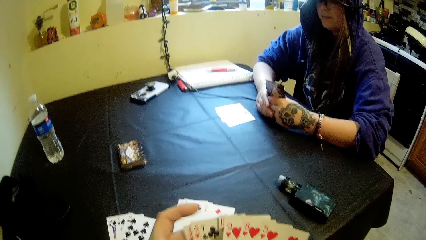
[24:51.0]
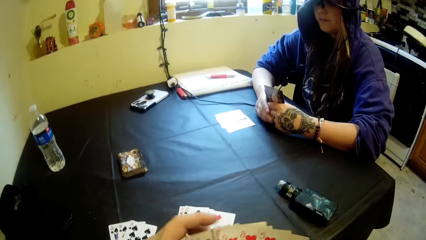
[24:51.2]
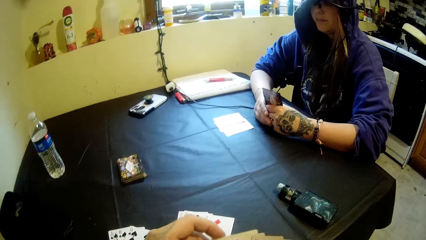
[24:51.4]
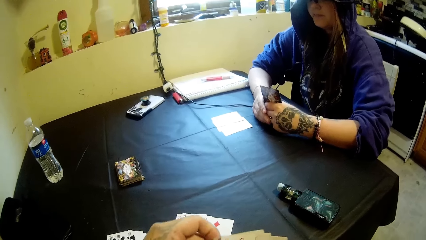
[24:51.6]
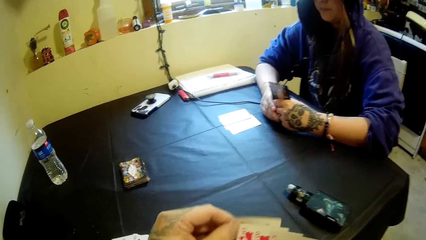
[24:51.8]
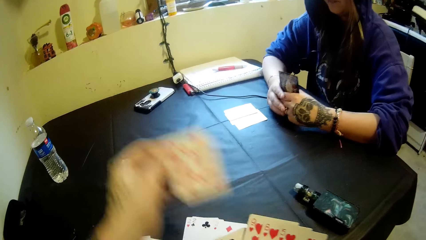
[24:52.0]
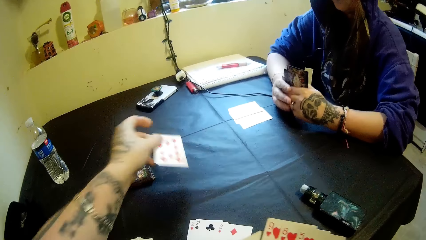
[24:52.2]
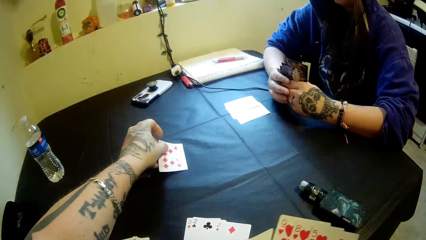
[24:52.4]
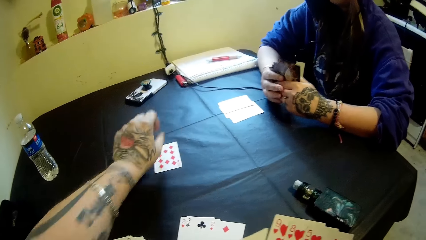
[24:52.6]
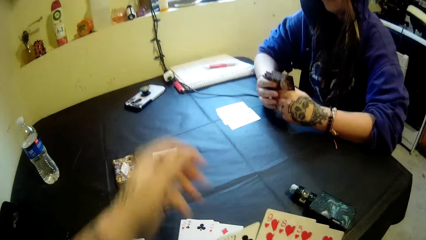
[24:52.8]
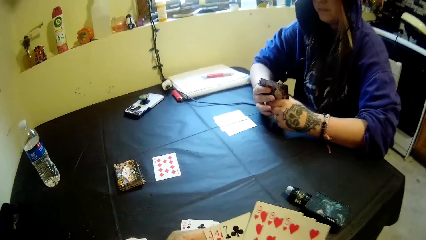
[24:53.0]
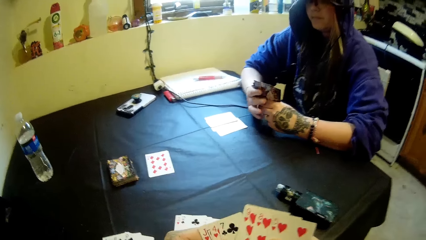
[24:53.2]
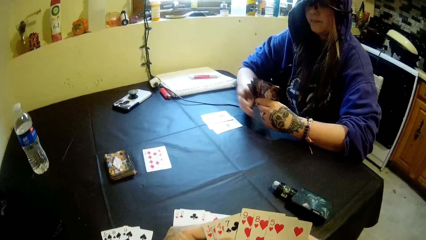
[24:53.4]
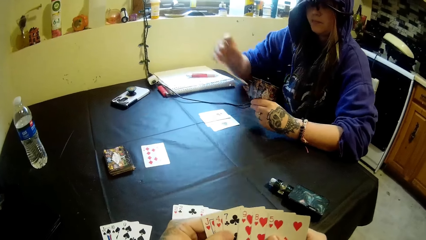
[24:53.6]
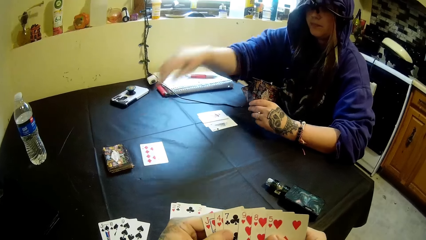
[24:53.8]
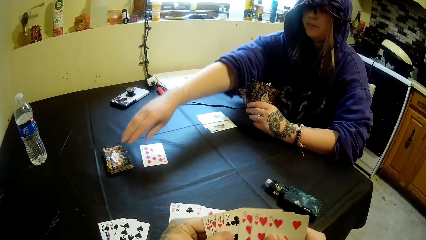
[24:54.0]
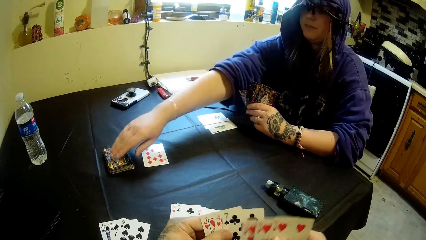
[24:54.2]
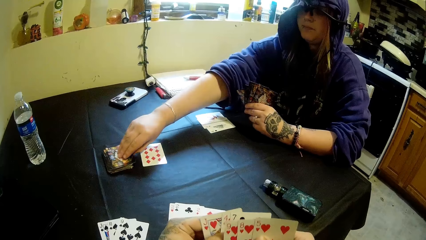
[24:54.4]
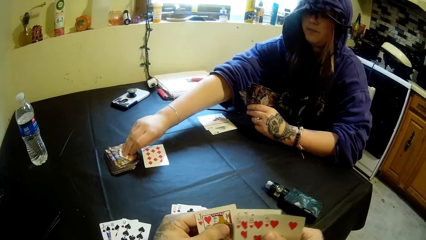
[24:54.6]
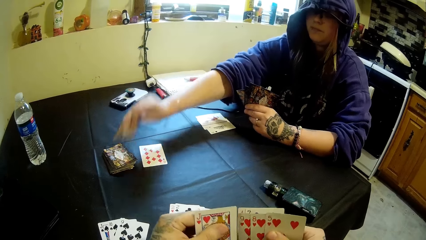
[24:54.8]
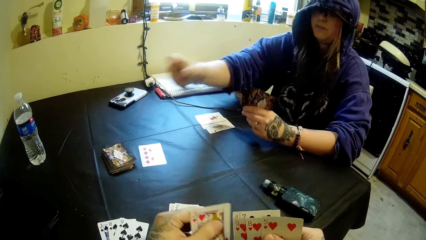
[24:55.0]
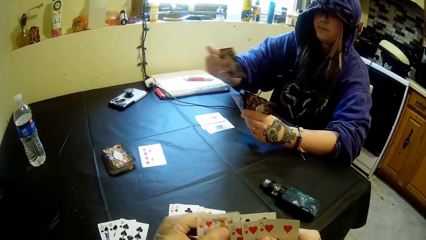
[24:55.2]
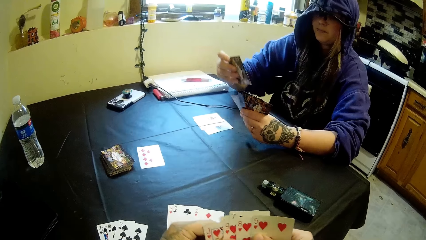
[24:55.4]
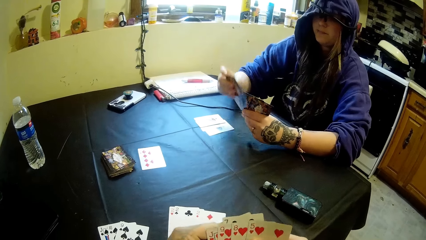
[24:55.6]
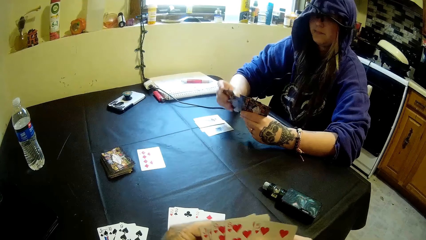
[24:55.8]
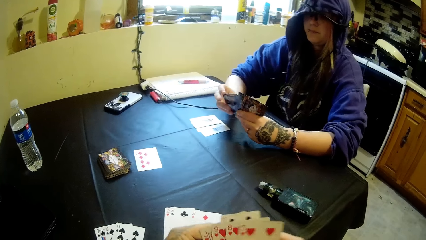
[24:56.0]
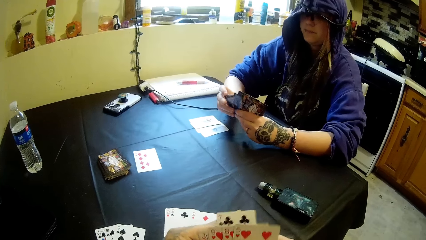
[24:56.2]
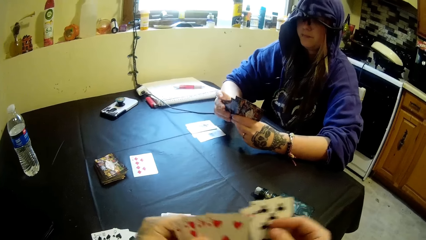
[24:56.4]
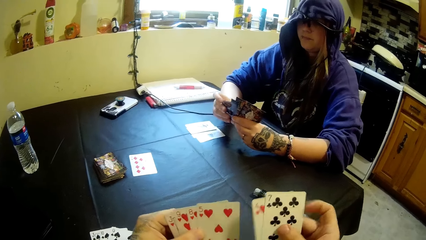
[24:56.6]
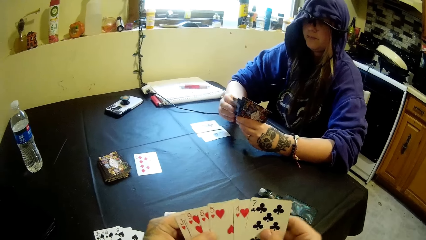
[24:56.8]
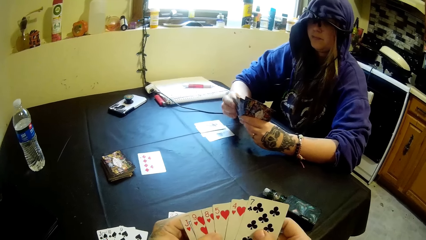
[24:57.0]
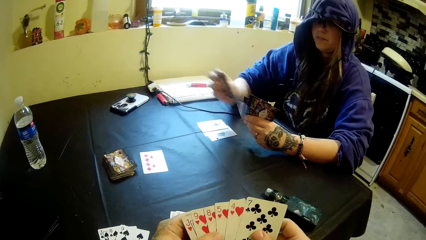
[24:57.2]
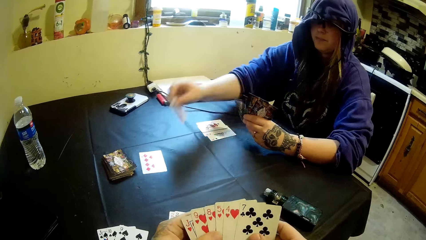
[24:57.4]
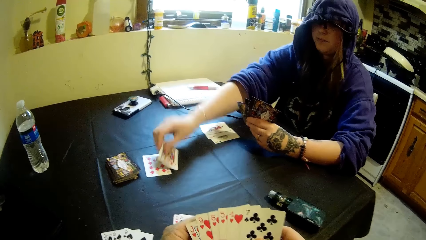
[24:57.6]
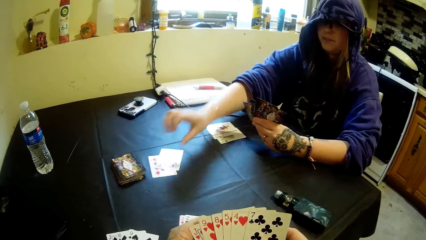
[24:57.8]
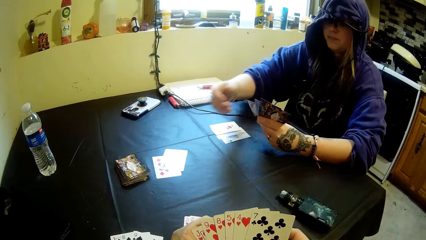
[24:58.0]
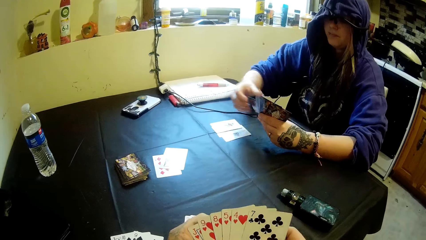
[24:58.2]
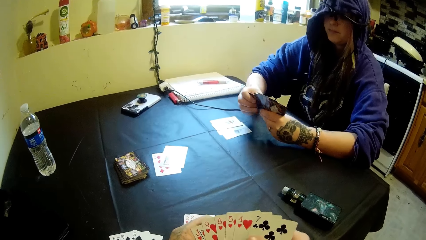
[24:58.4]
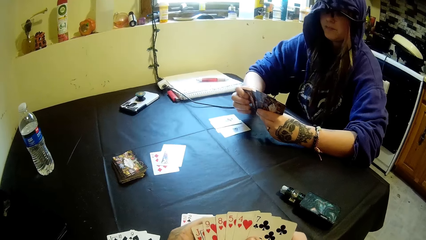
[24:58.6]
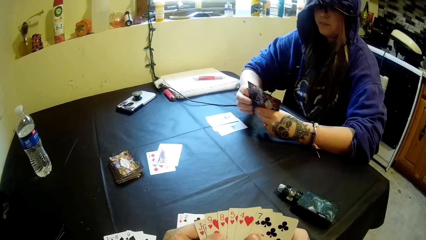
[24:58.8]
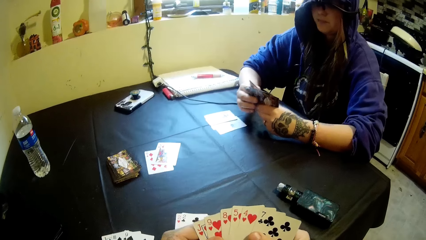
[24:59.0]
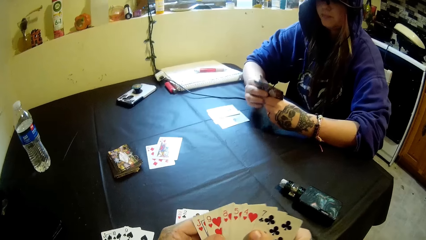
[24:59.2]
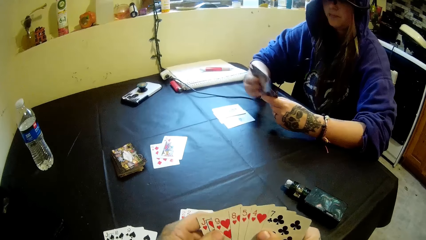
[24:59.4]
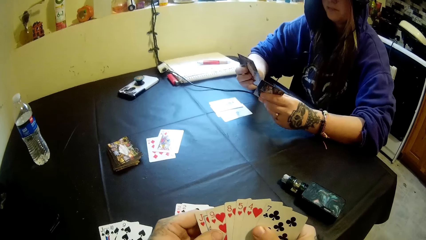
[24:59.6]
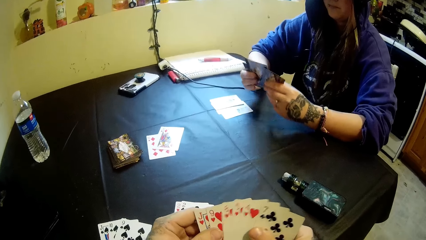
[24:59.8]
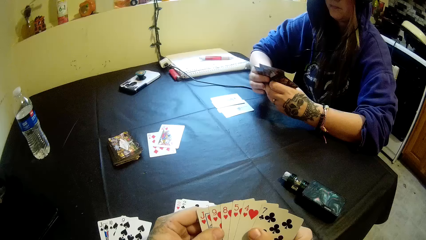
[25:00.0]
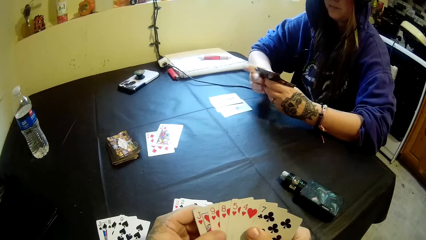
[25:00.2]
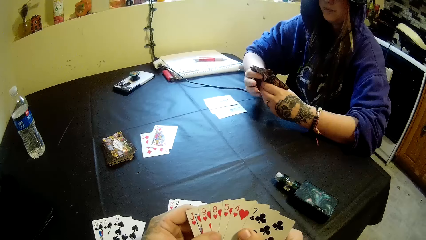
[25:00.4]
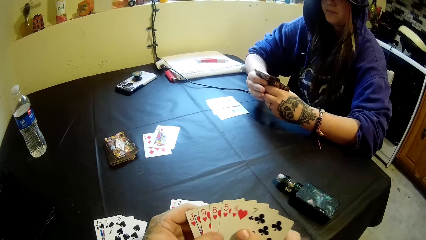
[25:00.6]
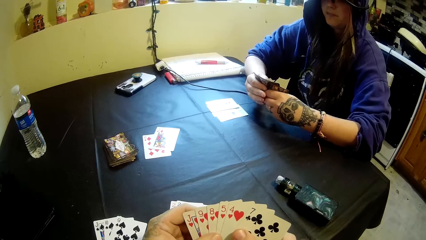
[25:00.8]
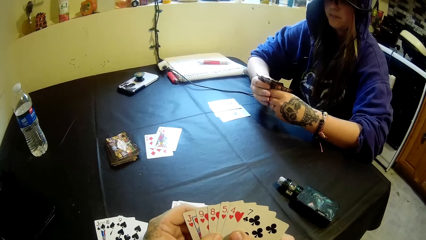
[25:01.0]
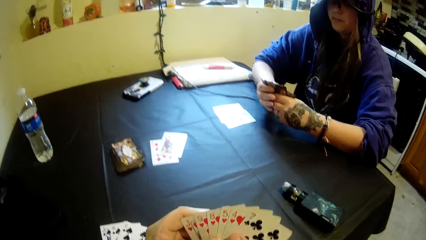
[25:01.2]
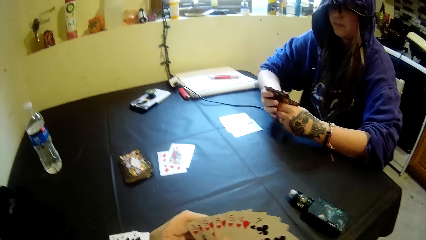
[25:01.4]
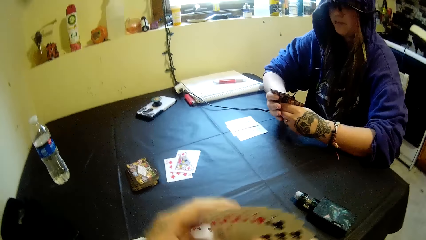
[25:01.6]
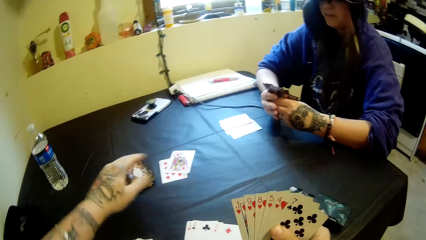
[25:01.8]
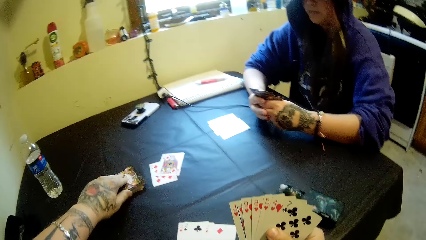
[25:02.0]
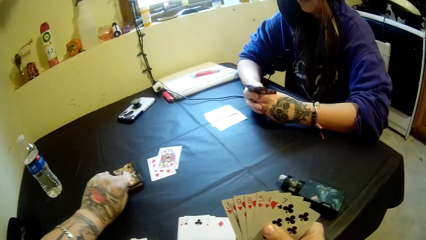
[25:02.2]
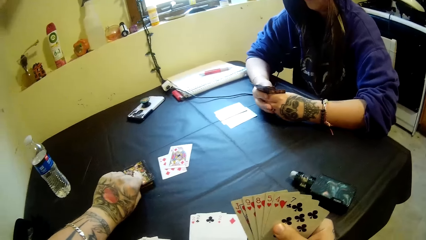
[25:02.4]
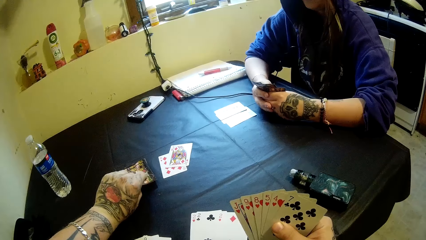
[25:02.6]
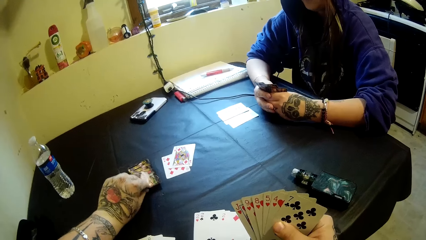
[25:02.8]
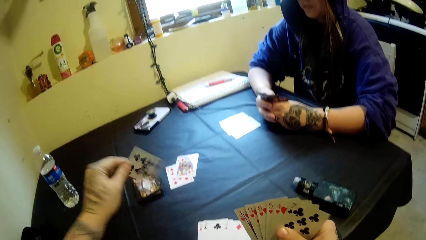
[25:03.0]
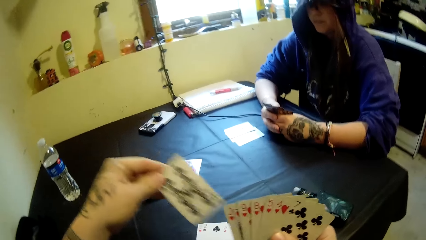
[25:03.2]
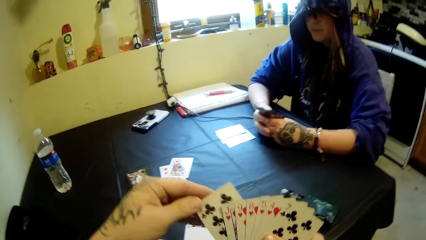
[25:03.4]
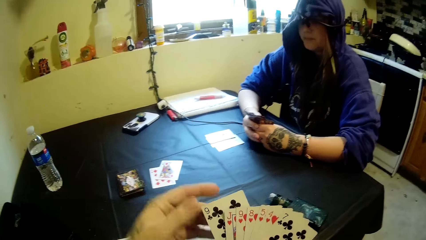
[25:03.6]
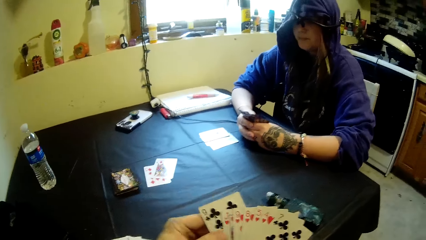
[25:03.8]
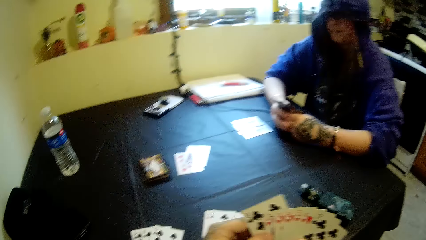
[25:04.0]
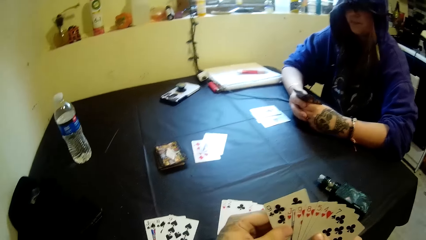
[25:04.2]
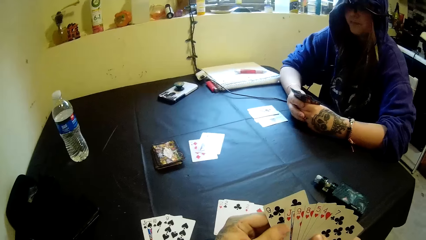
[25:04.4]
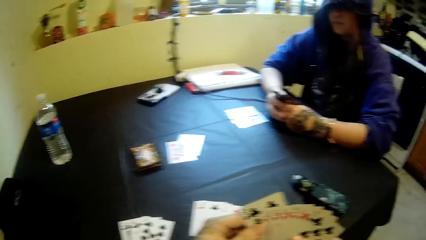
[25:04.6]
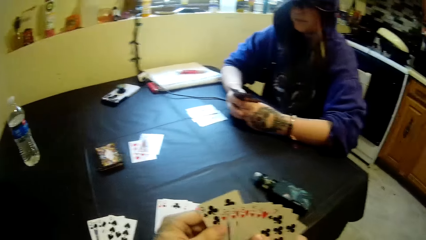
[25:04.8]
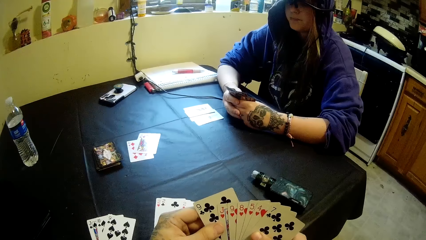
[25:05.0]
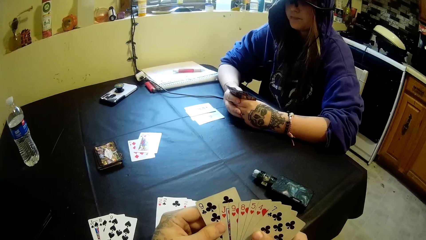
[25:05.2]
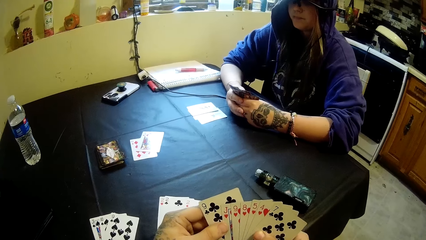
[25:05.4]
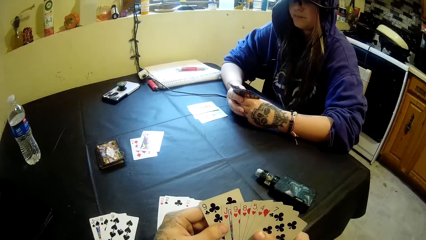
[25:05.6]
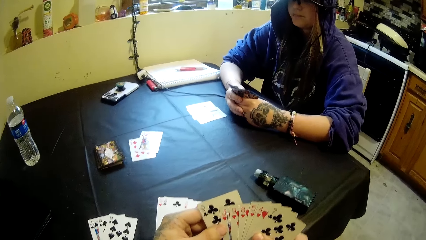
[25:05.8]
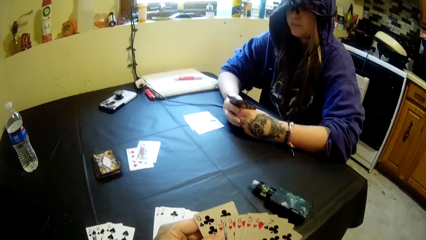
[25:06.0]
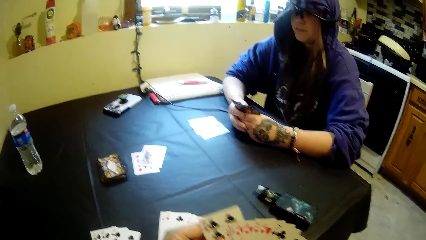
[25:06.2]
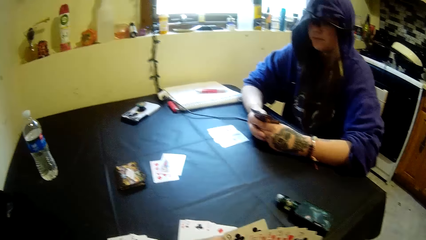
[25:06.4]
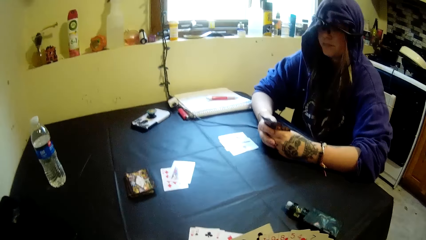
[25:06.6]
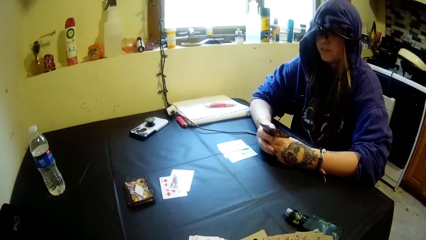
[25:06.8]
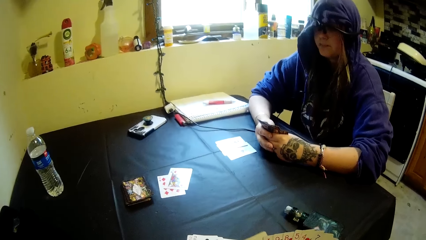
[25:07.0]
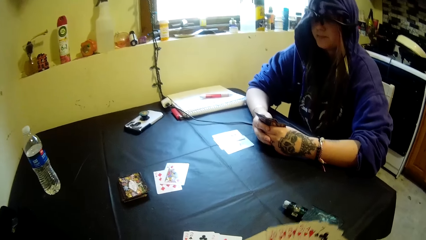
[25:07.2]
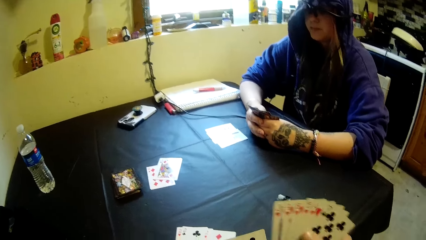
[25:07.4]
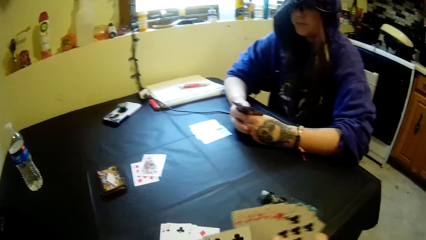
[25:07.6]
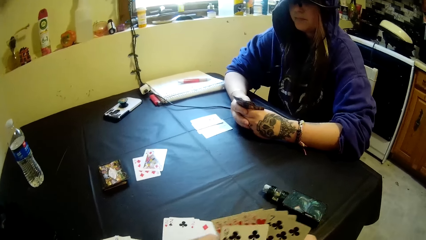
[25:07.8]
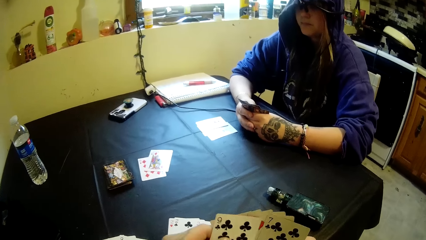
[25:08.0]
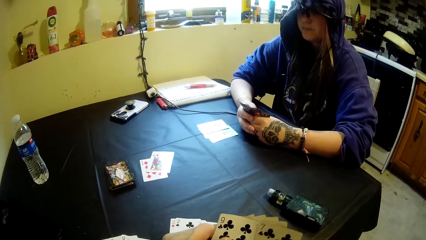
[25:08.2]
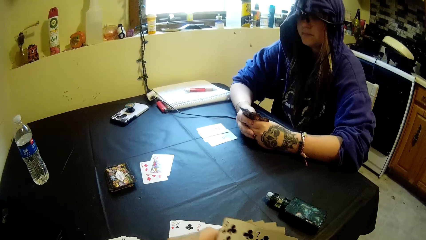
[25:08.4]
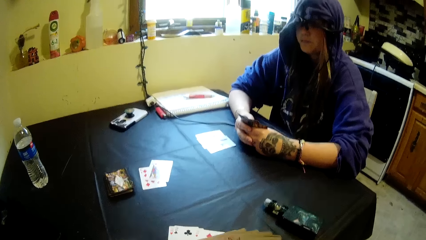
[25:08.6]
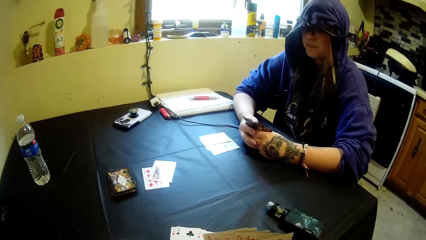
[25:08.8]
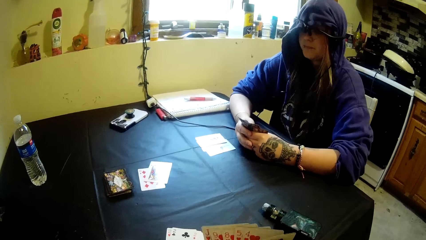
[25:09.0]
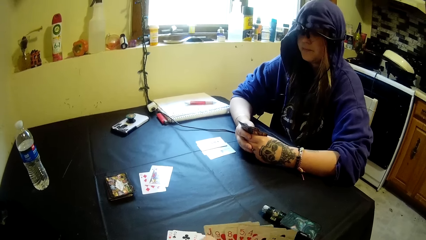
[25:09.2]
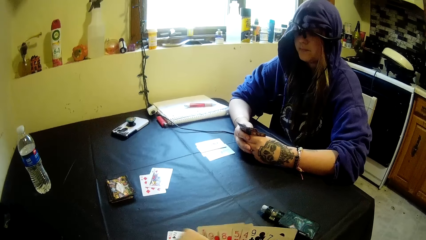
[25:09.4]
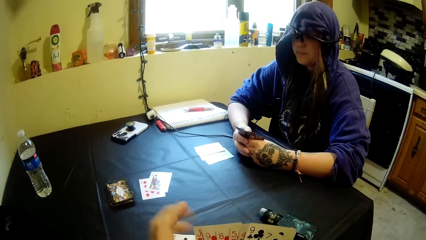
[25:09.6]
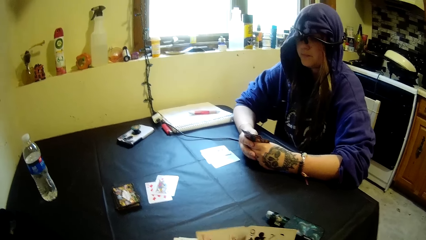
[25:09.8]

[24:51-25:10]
The camera wearer picks a card from his right hand with his left hand. He drops the card on the table with his right hand. He holds the card. A woman lifts a hand. She picks up a card from the table with her right hand. The camera wearer spreads the cards. He shuffles the cards in his hands. He moves the cards apart and puts the cards together. The woman moves a card. She drops the card on the table with her left hand. She holds the cards. She shuffles the cards in her hands. The camera wearer picks up a card from the table with his left hand. He moves a hand. He puts the card together. He holds the cards. He shuffles the cards in his hands. He moves the cards apart and puts the card back.
